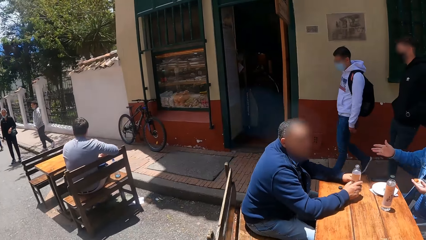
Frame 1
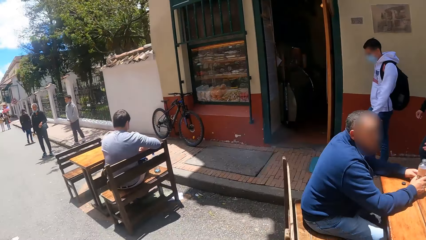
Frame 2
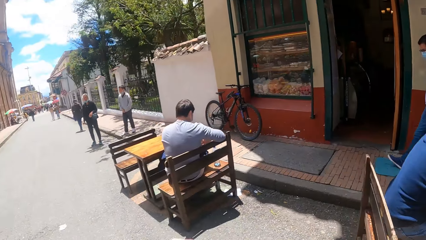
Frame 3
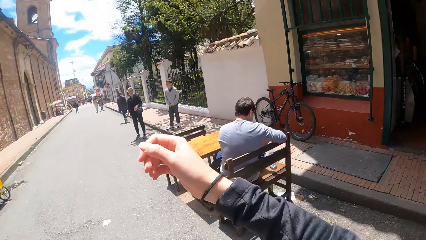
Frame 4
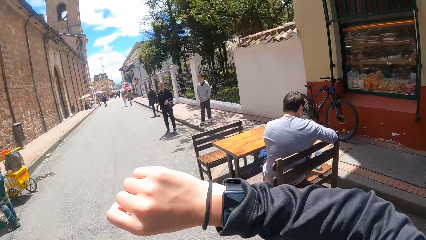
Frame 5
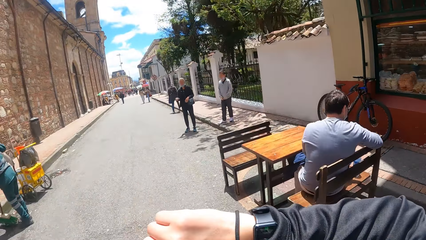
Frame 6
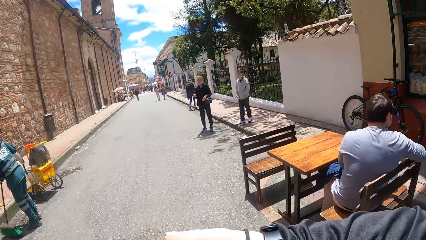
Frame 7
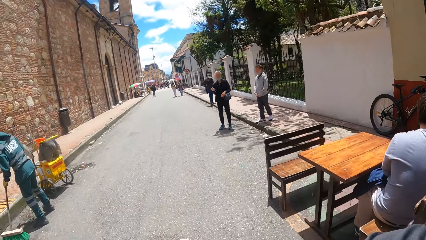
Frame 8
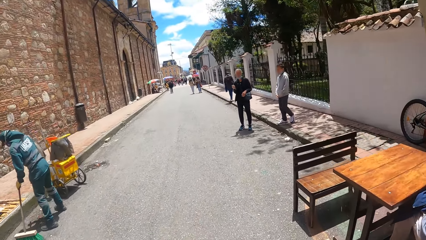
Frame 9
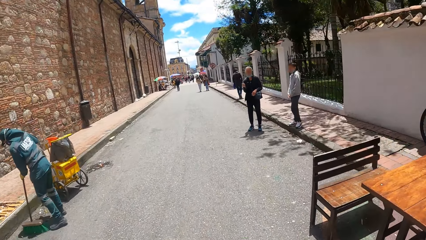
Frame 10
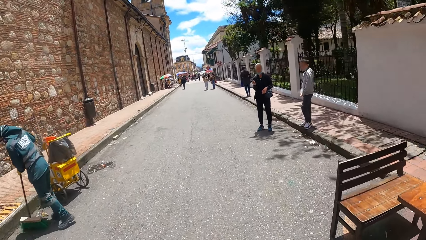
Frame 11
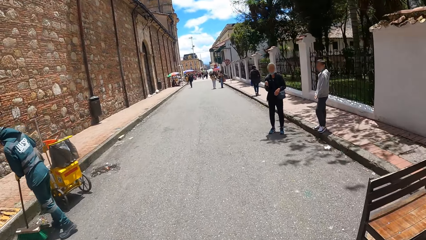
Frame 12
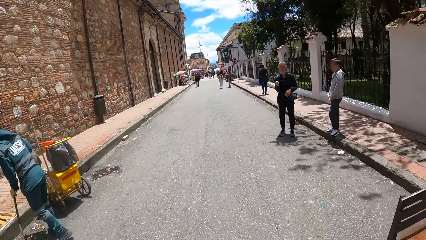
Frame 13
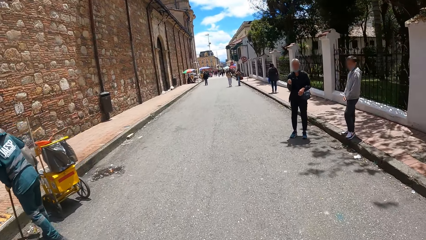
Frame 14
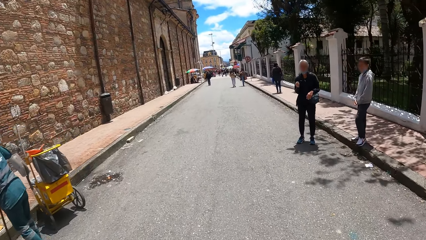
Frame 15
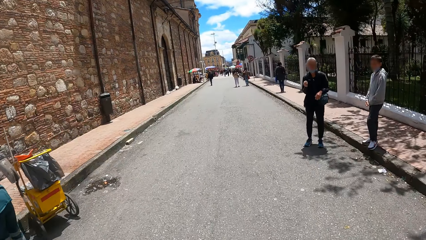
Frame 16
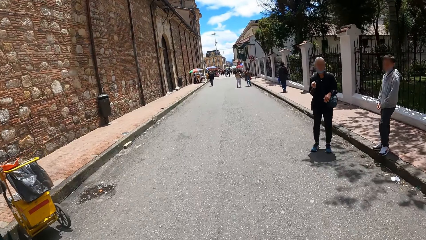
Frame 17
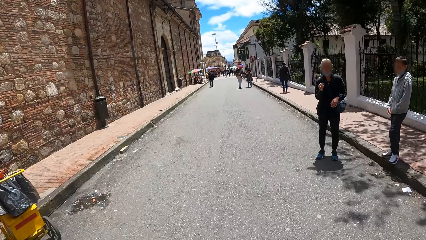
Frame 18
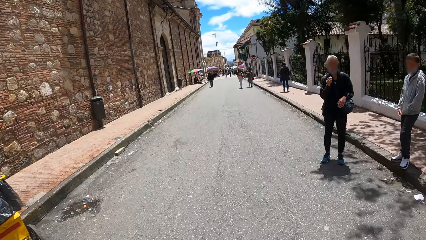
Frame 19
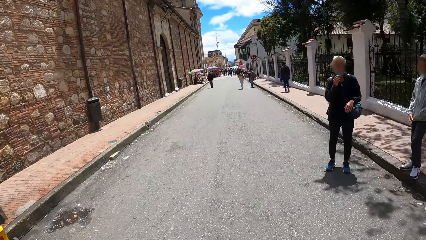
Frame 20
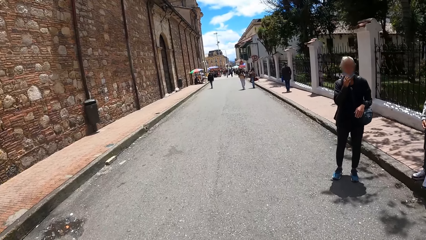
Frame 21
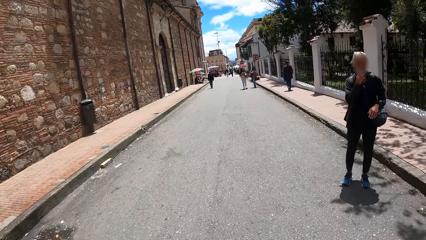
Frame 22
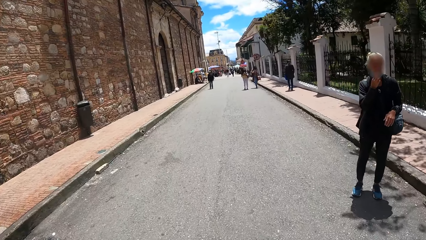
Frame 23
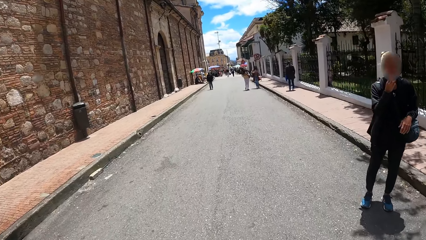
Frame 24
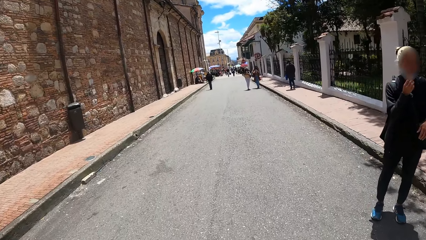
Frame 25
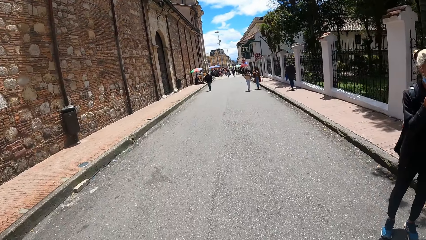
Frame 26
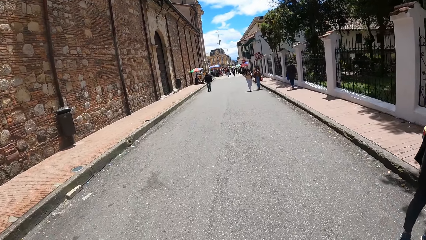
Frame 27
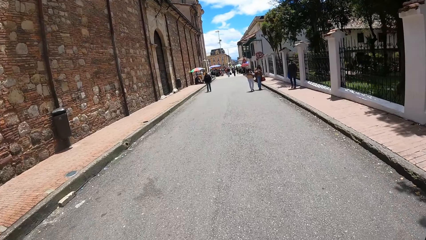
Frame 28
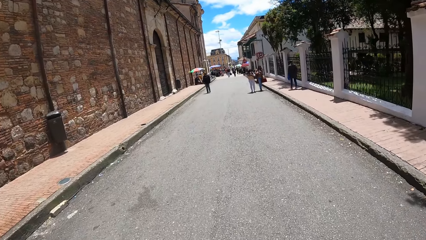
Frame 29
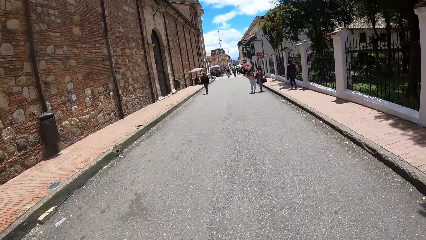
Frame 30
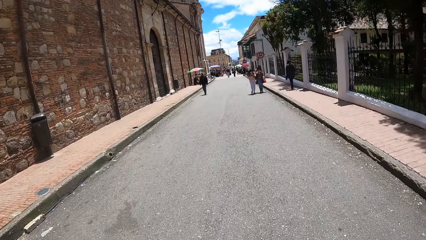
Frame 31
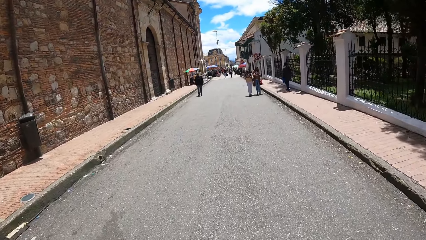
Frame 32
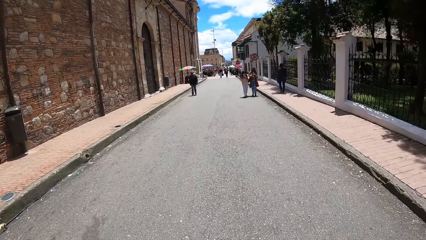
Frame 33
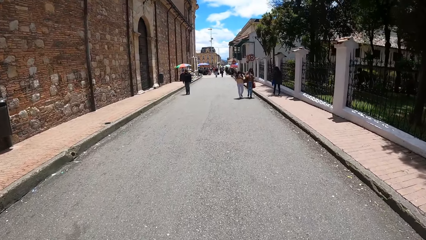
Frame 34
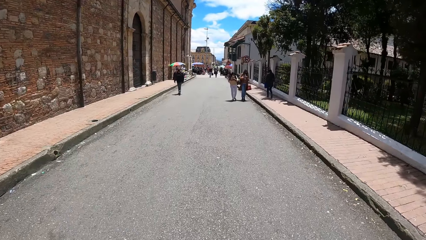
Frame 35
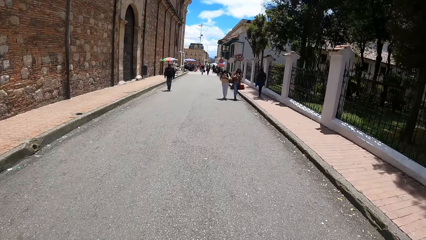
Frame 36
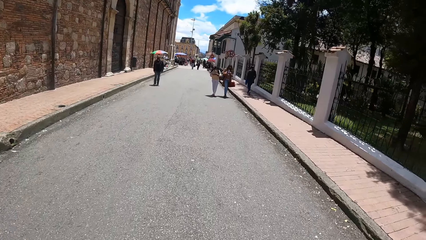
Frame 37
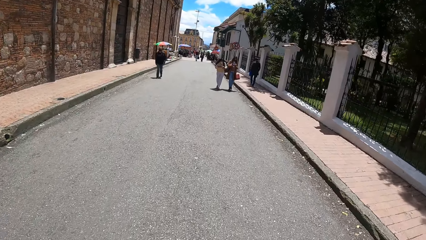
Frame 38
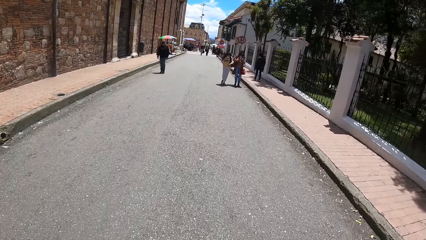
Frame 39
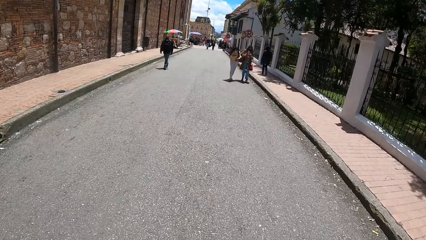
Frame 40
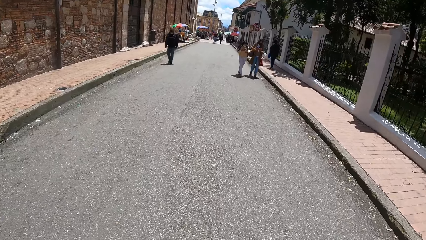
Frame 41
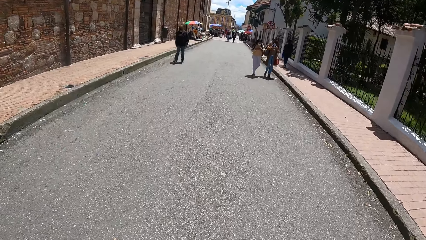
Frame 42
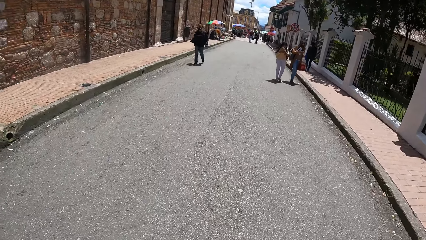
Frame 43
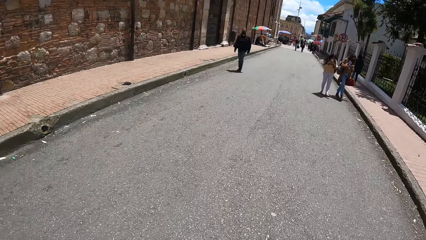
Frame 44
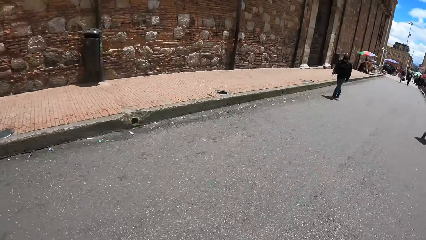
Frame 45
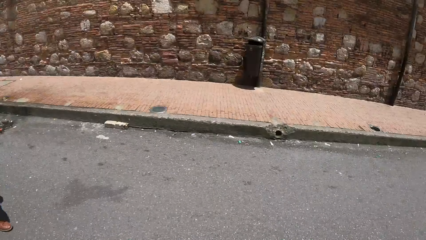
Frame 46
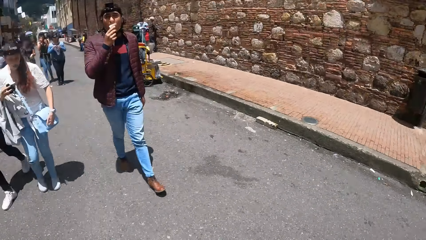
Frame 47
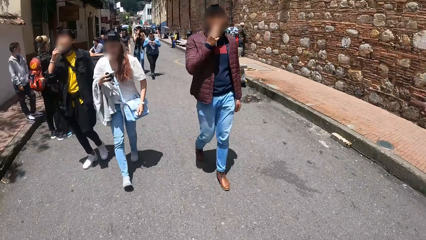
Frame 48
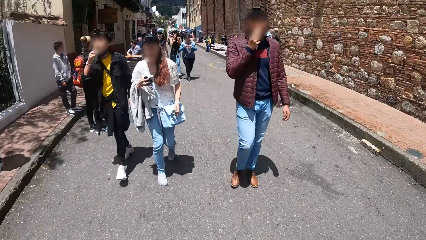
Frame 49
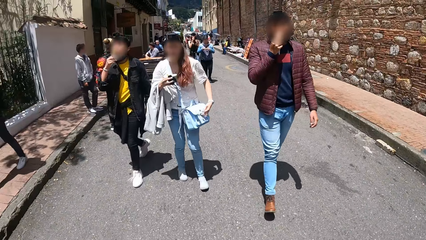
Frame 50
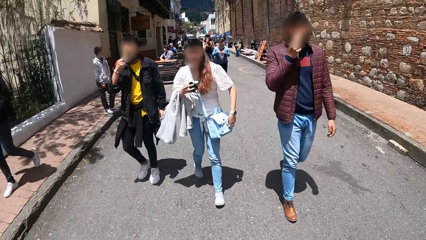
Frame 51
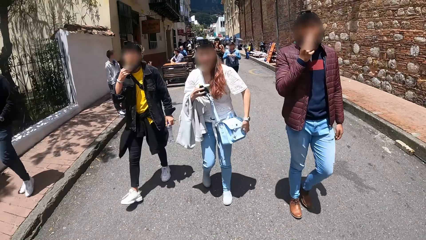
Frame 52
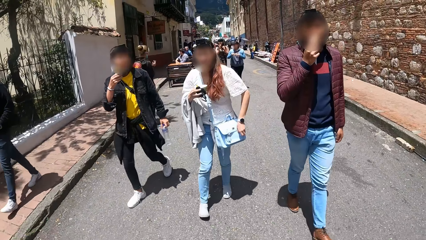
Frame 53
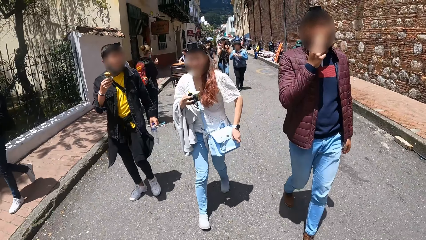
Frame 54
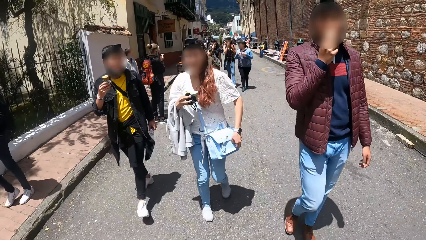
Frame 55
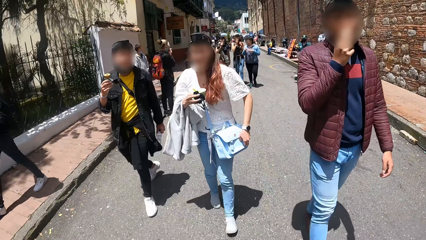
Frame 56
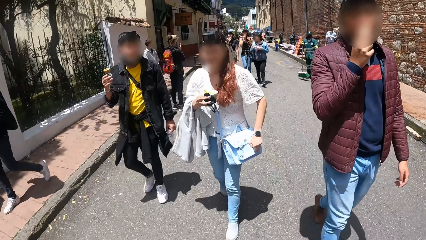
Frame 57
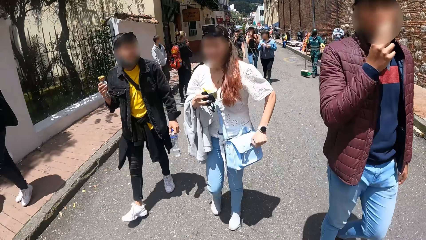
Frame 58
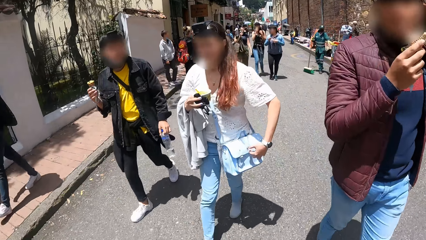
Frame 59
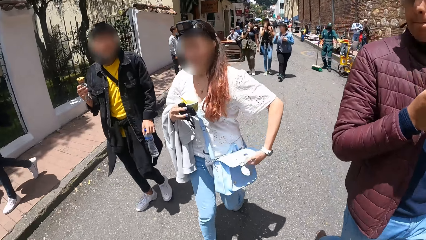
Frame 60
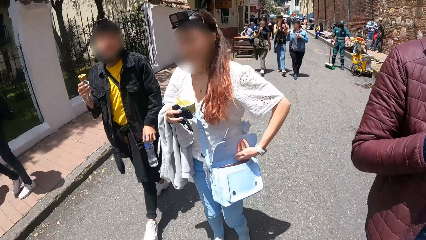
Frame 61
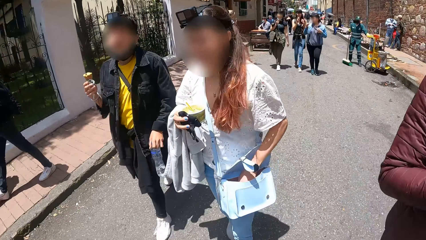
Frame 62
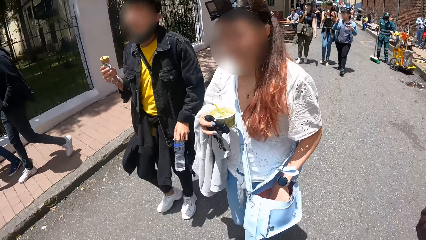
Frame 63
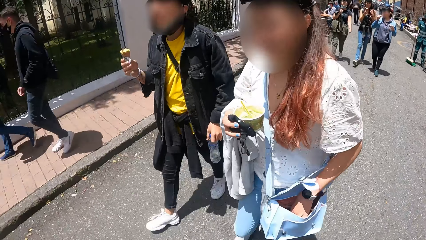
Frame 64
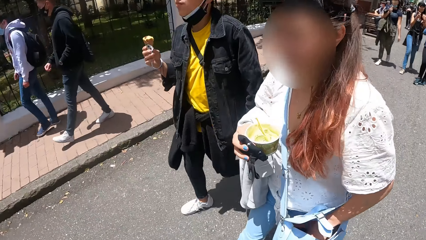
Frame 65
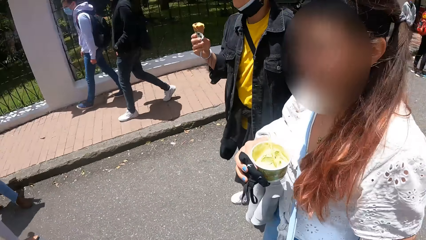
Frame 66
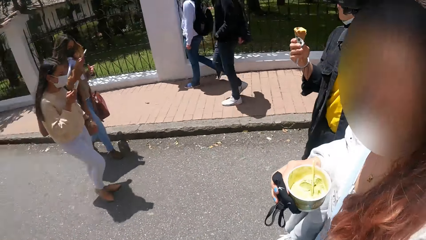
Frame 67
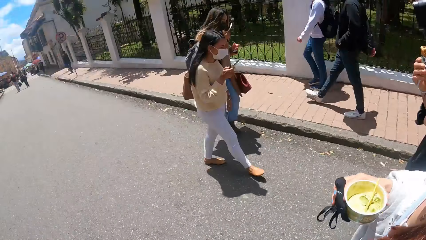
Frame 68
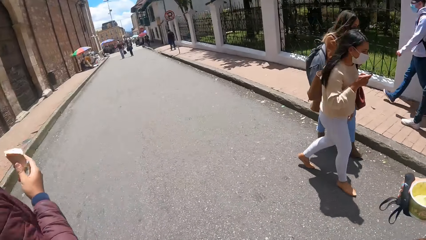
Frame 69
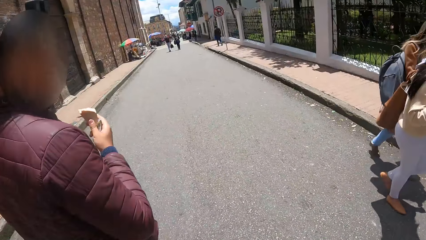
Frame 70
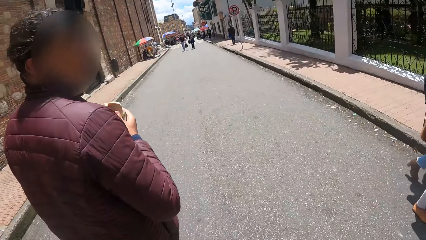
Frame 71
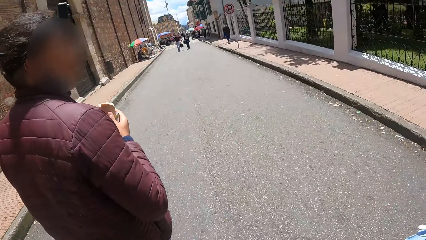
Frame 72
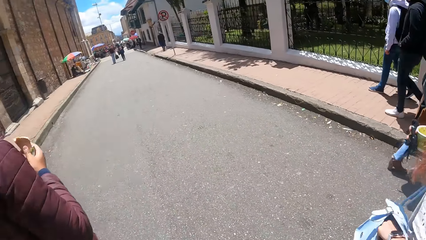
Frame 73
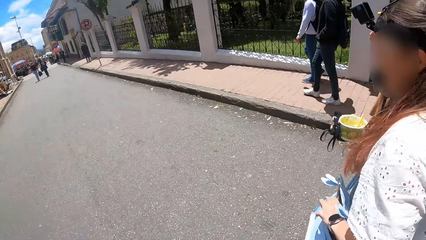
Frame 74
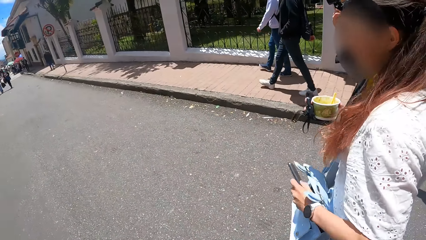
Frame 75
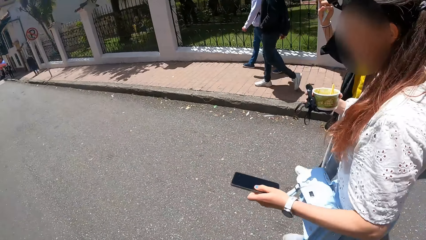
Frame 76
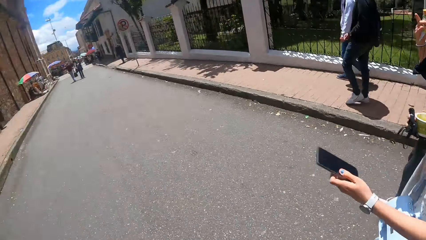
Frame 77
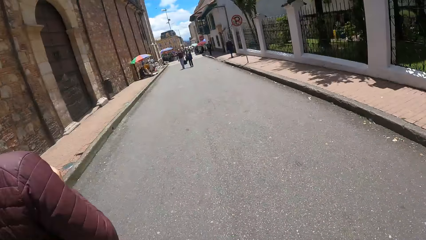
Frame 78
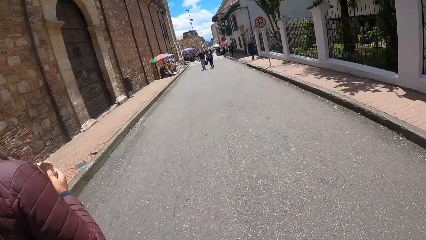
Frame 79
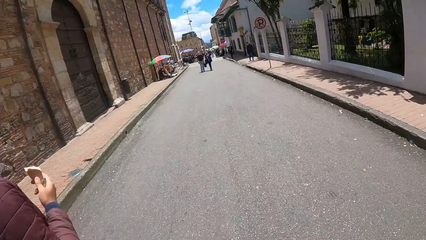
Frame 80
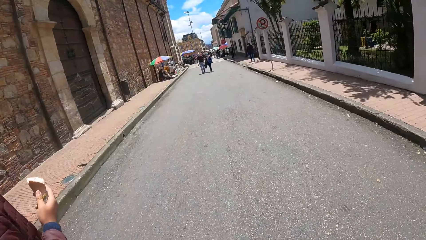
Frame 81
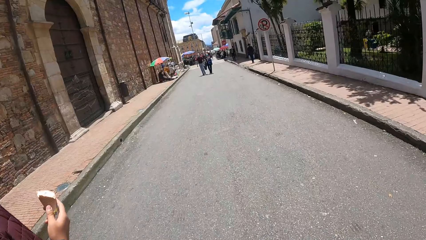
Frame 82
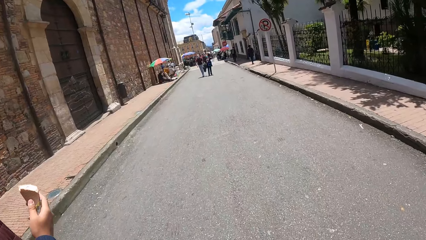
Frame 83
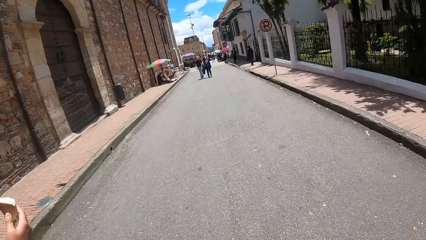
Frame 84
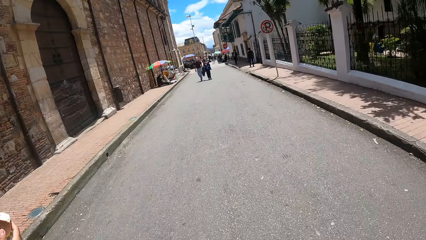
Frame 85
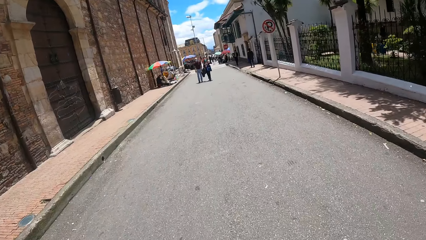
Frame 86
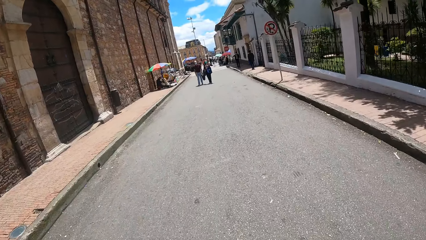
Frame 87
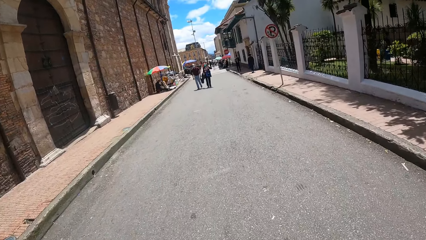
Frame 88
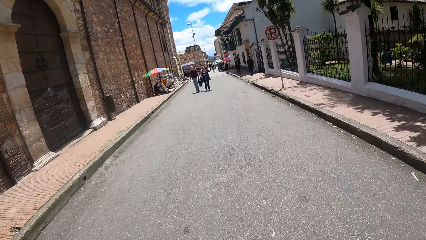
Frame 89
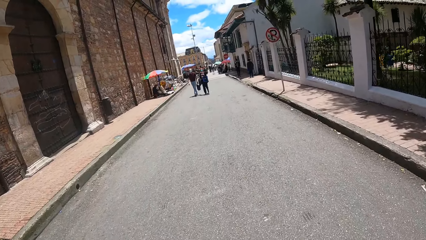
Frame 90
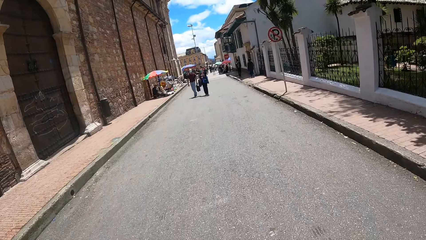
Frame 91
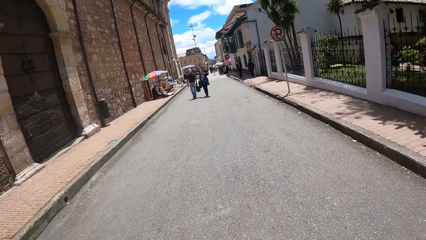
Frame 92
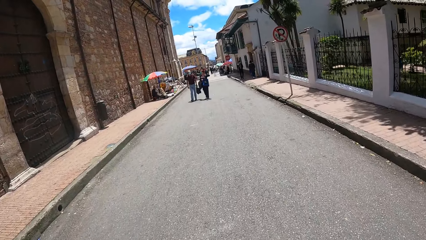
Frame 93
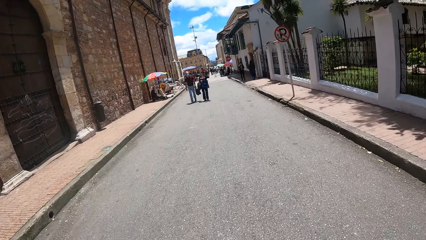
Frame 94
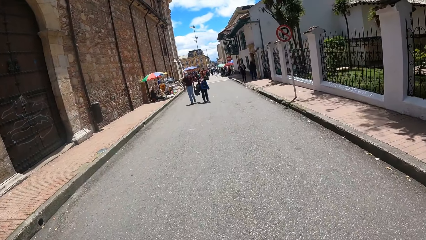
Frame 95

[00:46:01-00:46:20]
The camera wearer looks at her watch. She walks along the road. She looks at a man. She turns around. She interacts with a person. The person puts her hand in her bag. The camera wearer walks along the road. The person removes a phone from her bag.
